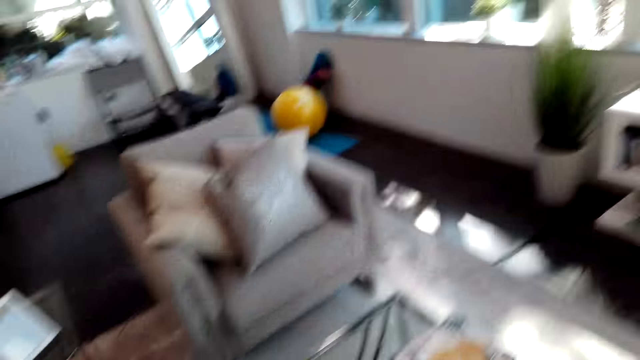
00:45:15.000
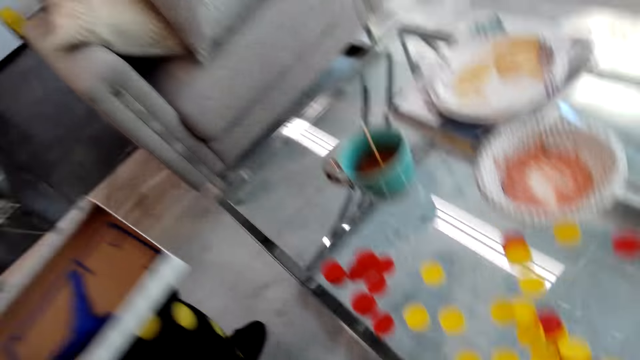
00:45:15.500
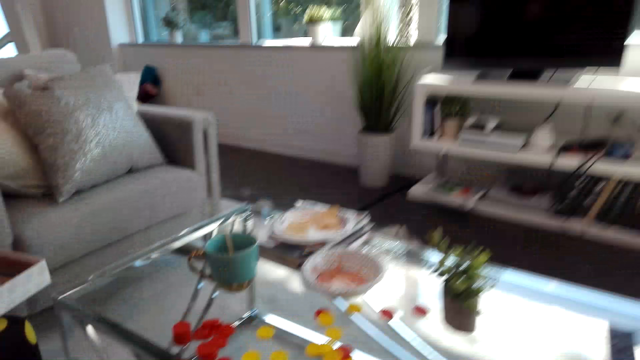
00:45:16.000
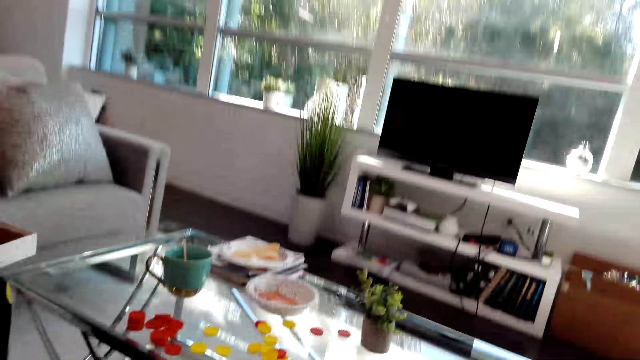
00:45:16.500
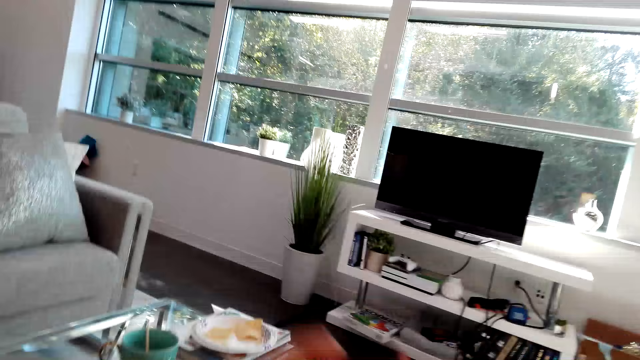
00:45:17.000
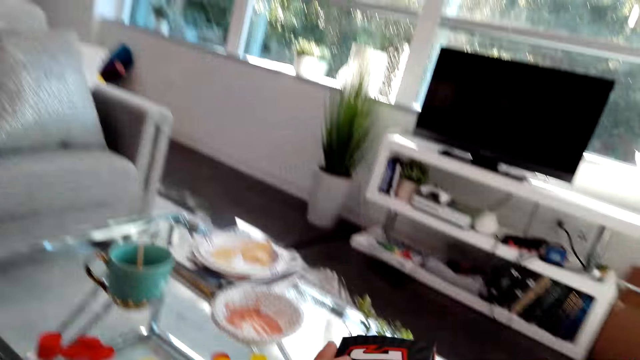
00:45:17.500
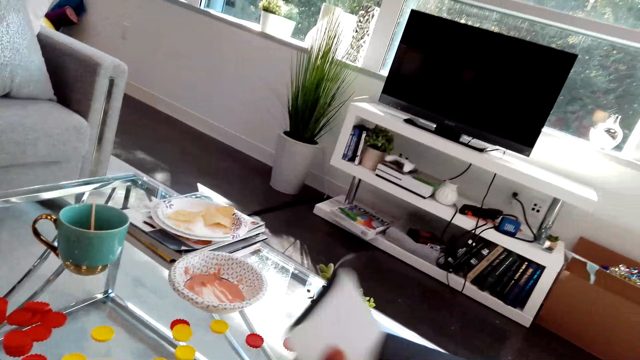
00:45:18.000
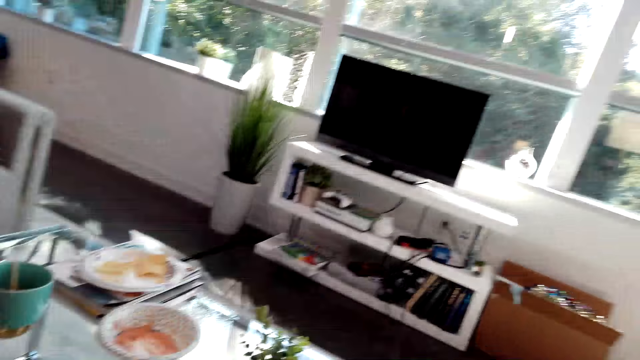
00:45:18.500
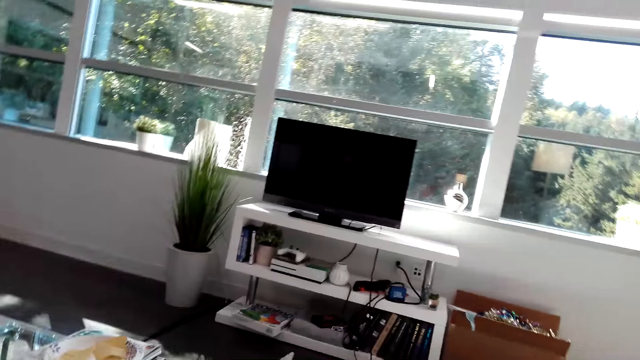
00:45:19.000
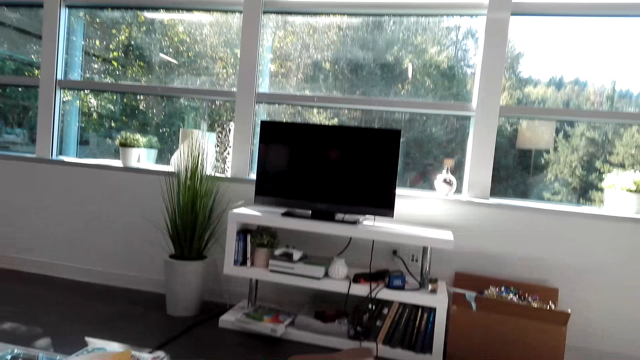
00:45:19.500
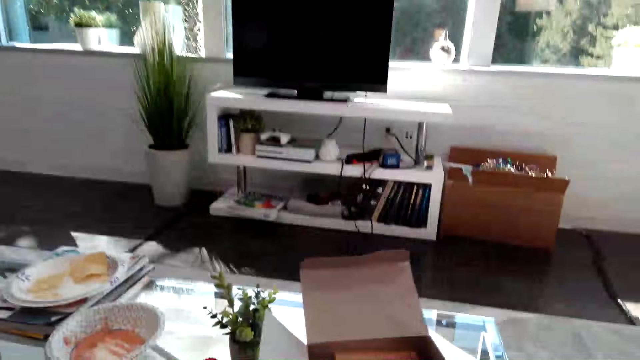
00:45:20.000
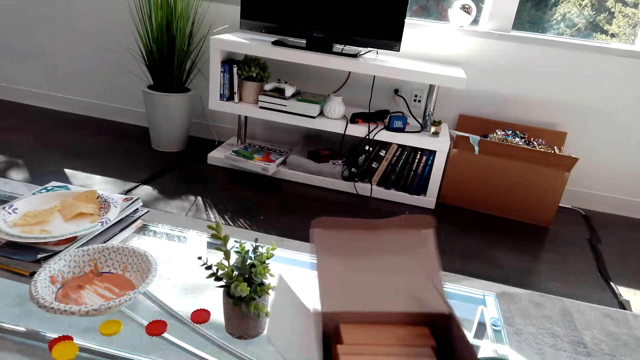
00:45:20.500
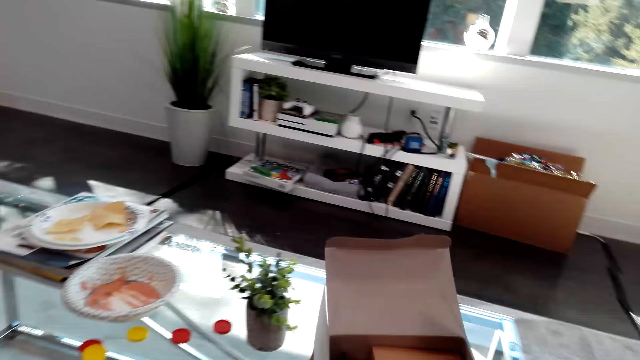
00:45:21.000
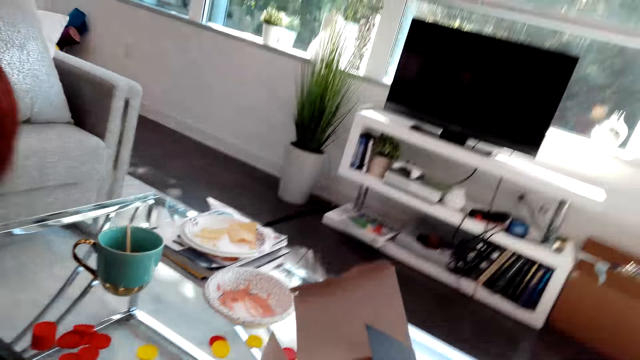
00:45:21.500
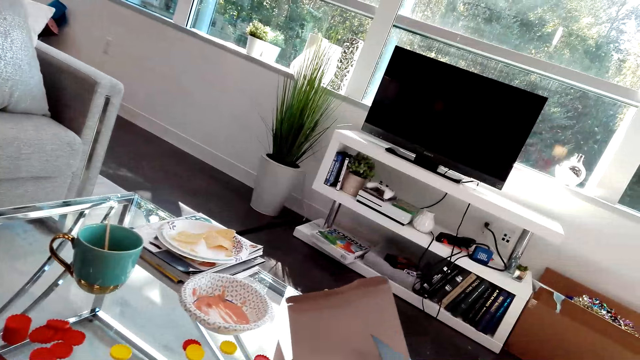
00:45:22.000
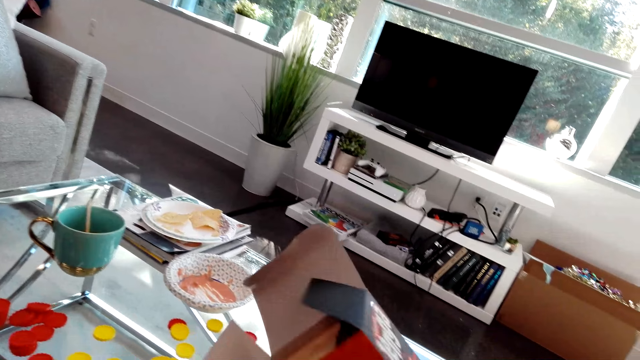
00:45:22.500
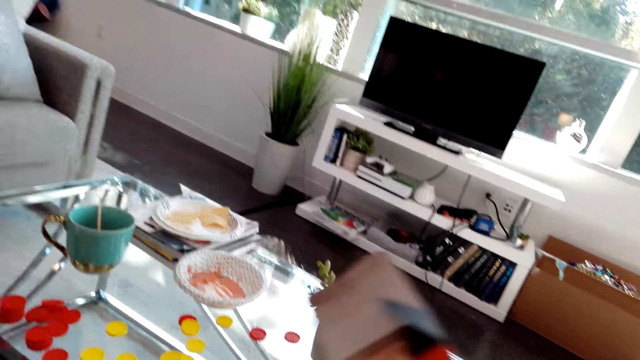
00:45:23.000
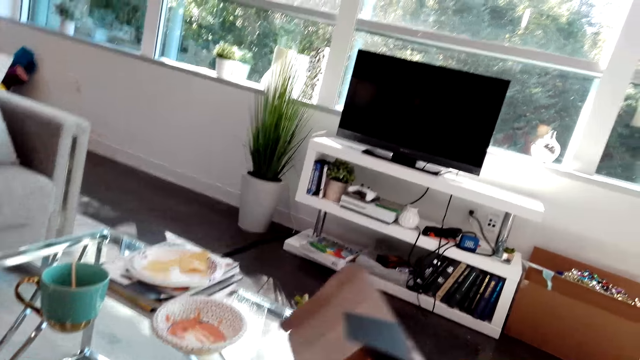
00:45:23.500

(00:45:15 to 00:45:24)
The camera wearer looks at the table. They put the box on the table. They look at the TV. They open the jenga box and remove the jenga game from the box.

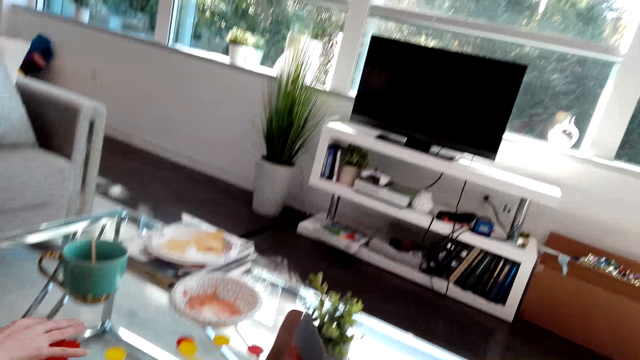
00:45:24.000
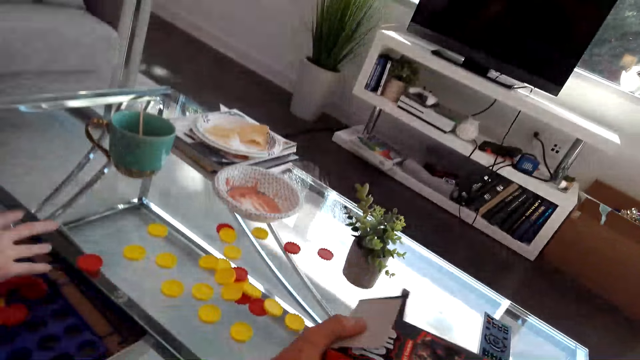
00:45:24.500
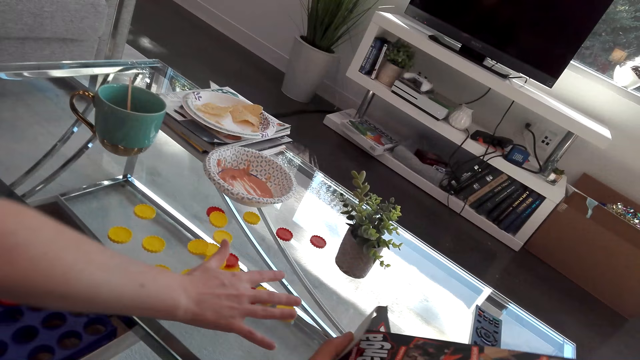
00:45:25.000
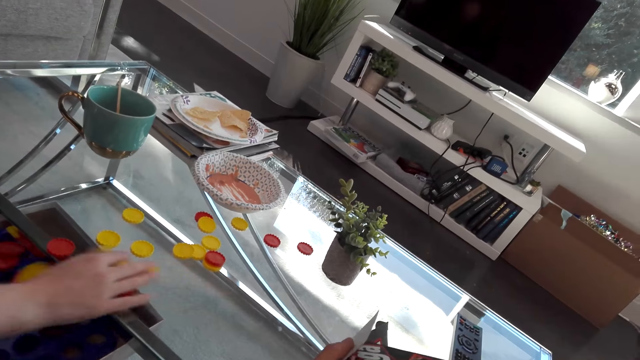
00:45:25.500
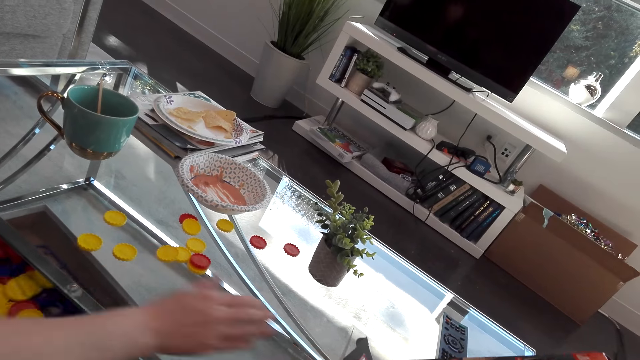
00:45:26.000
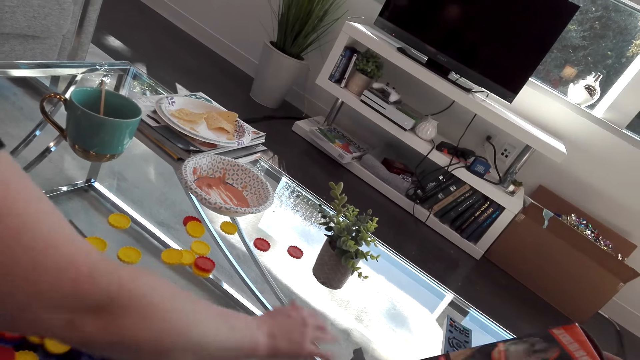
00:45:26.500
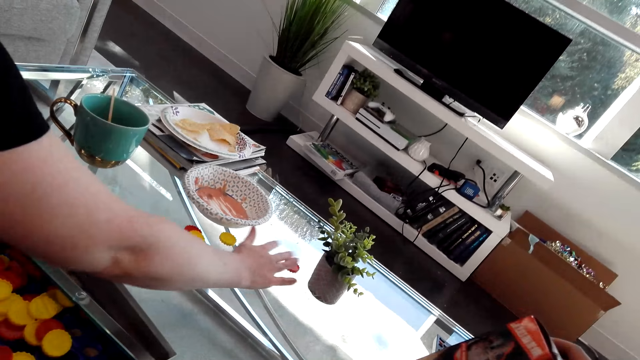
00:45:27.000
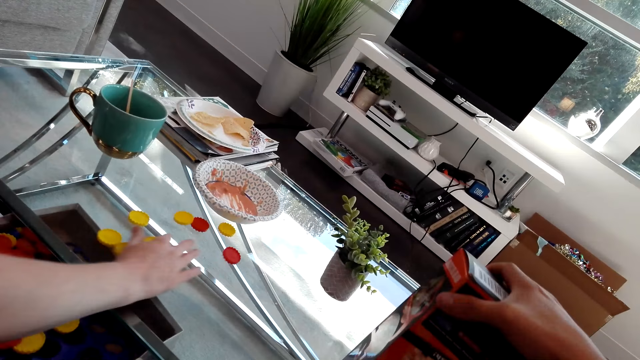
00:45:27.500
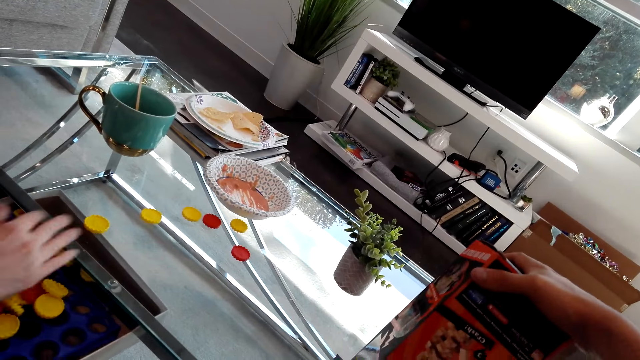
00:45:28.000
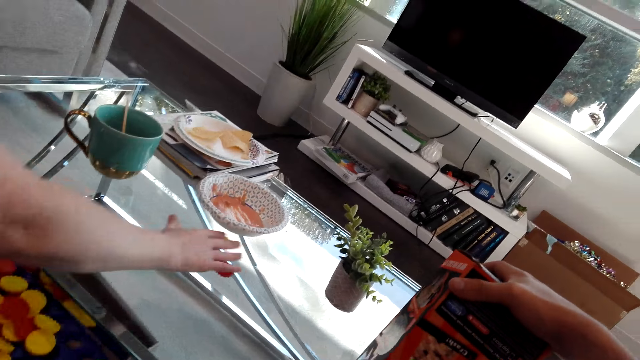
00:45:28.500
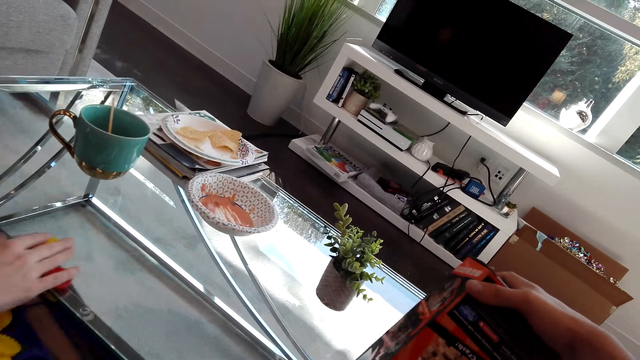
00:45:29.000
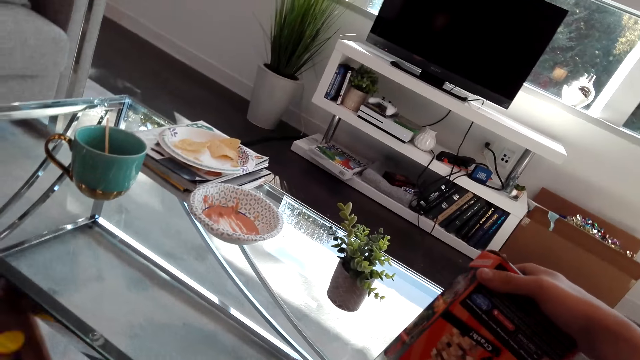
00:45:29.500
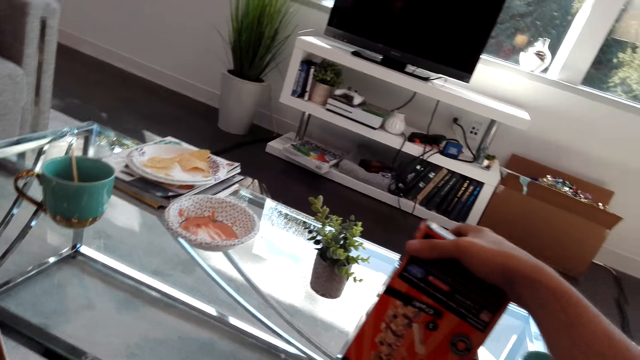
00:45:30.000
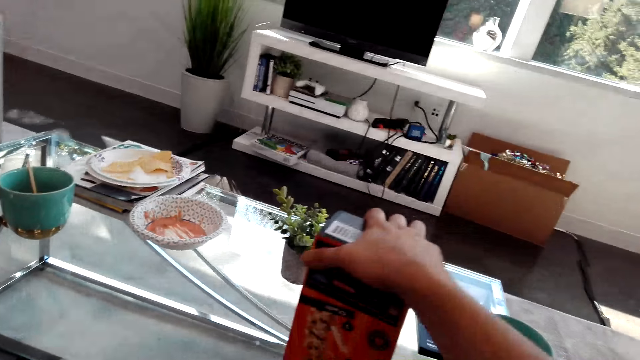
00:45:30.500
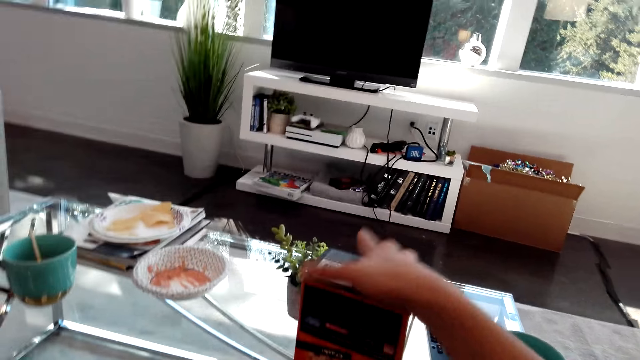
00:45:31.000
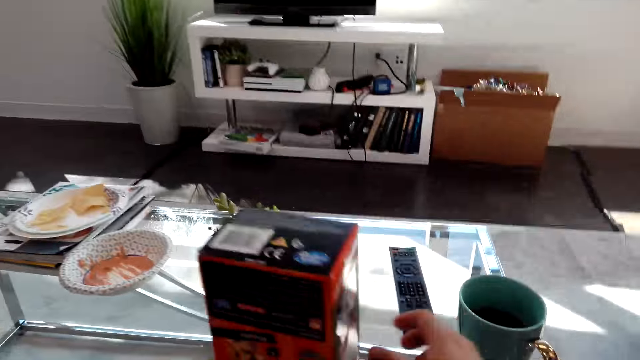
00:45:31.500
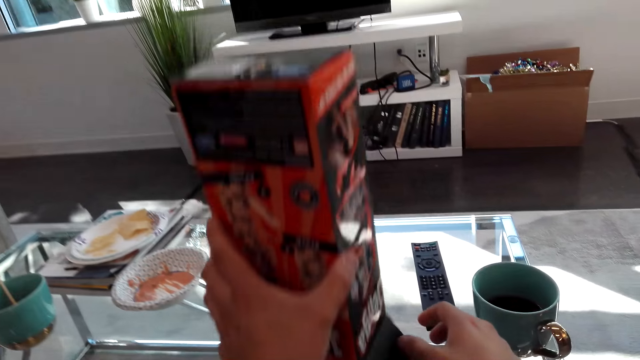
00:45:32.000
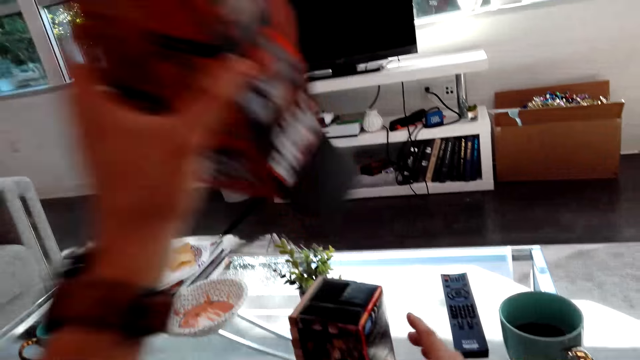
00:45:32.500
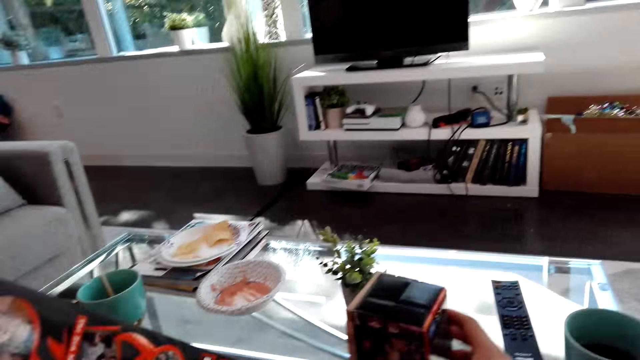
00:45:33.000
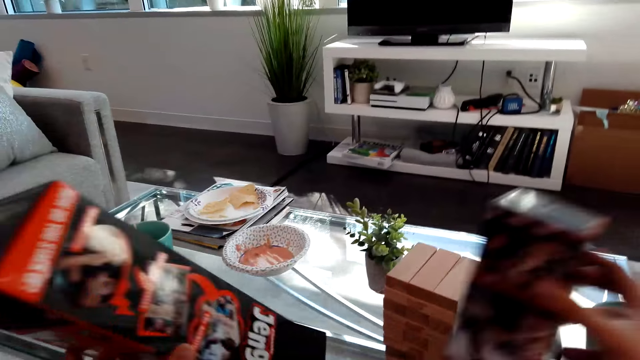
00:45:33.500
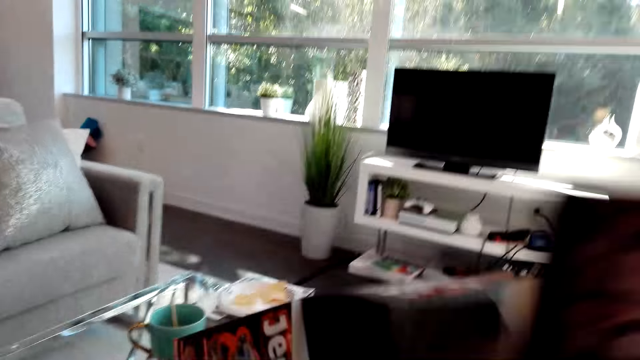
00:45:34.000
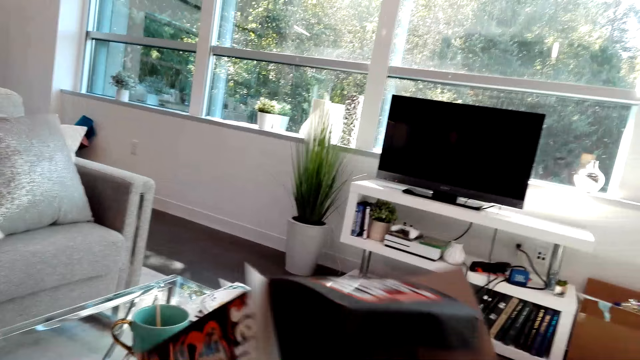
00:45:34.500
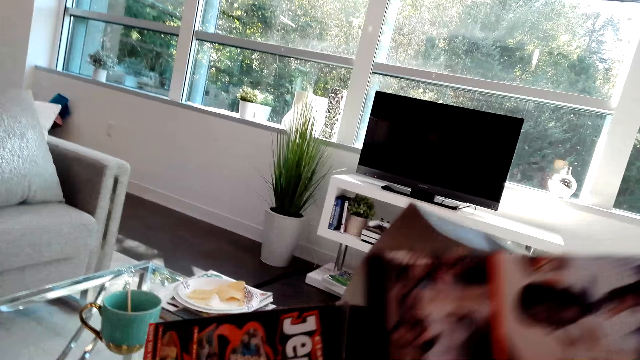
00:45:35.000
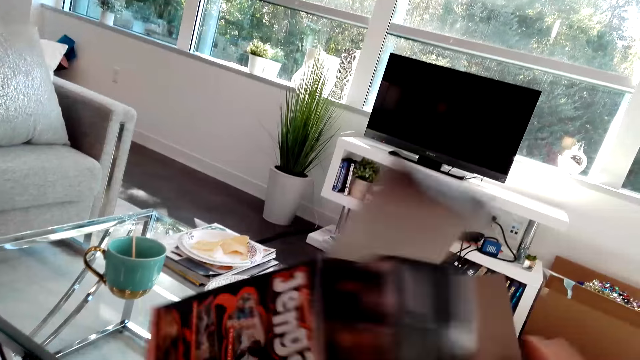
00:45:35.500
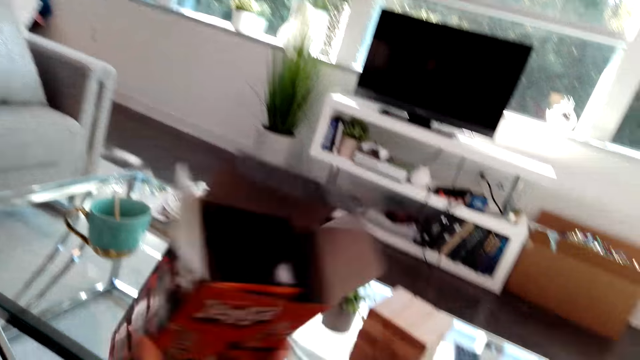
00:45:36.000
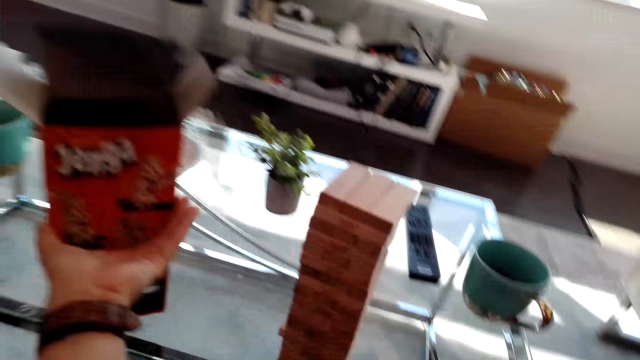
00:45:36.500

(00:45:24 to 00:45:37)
A woman removes something from the table. The woman moves the connect four pieces. The camera wearer holds the box. They put the jenga game on the table. They hold the boxes. They put the boxes together.
